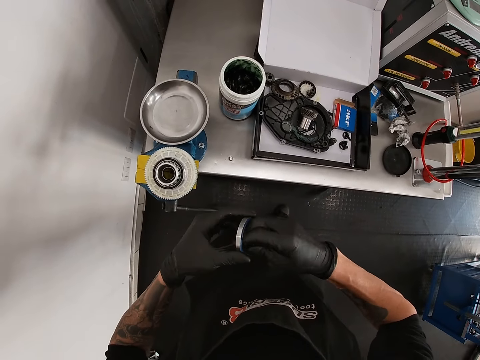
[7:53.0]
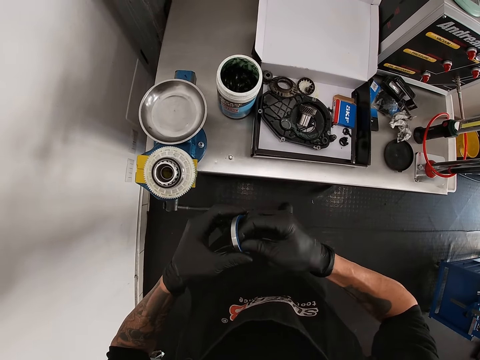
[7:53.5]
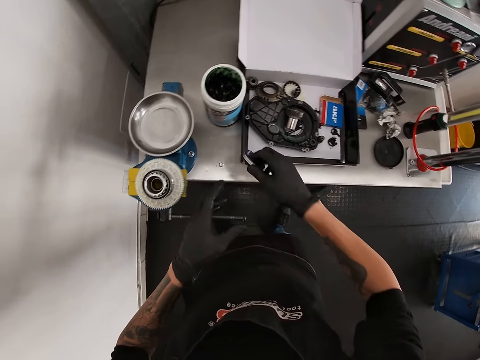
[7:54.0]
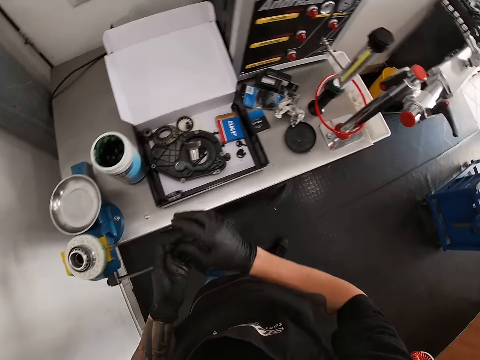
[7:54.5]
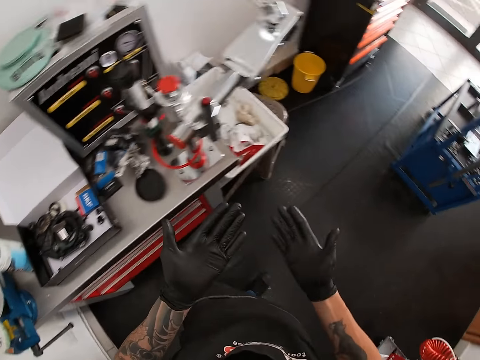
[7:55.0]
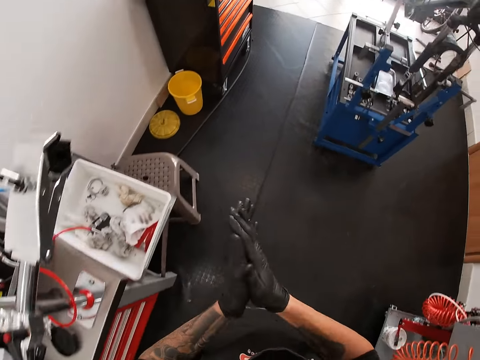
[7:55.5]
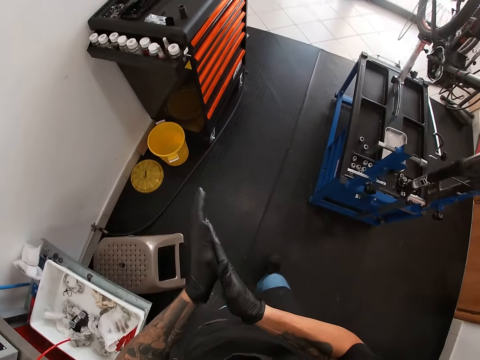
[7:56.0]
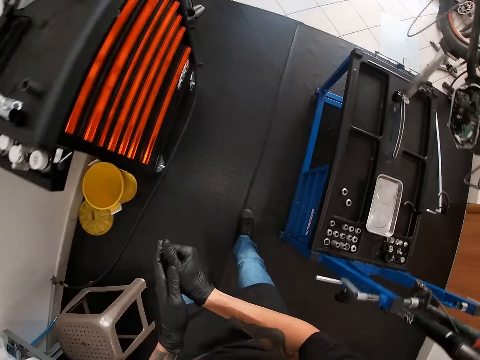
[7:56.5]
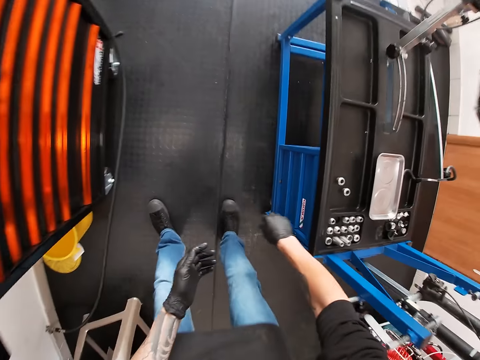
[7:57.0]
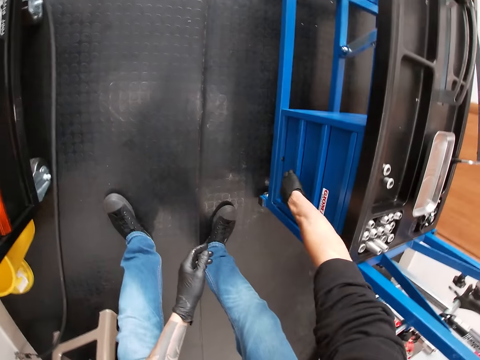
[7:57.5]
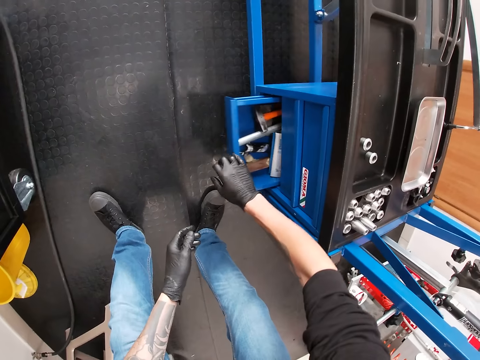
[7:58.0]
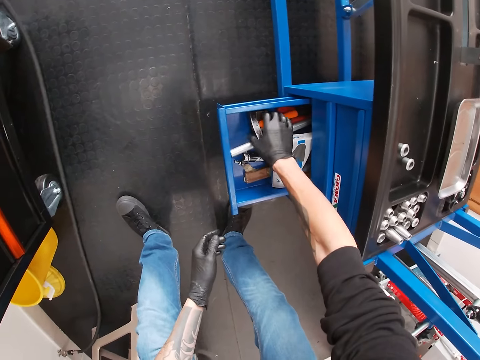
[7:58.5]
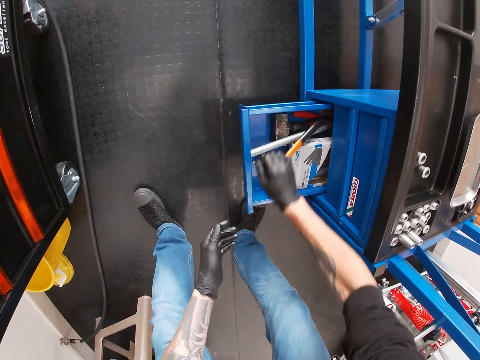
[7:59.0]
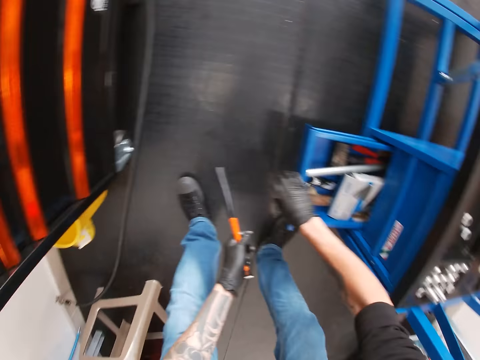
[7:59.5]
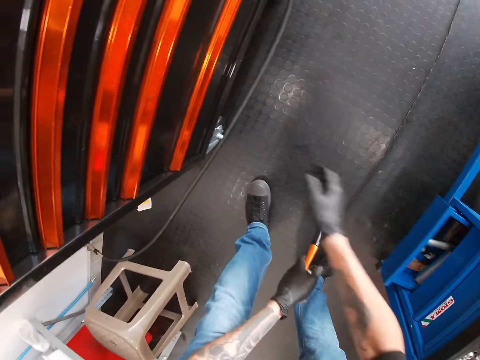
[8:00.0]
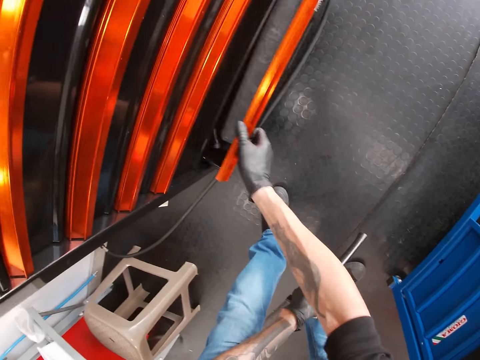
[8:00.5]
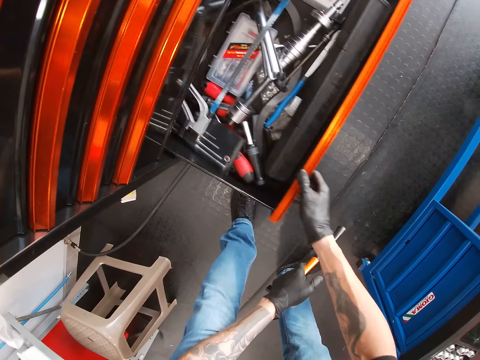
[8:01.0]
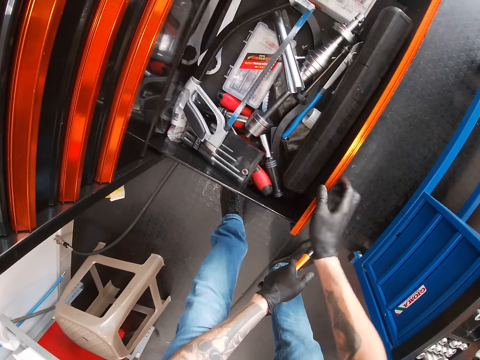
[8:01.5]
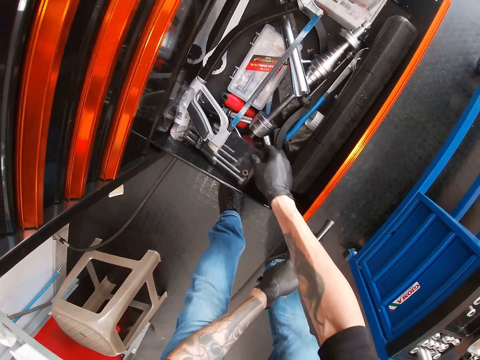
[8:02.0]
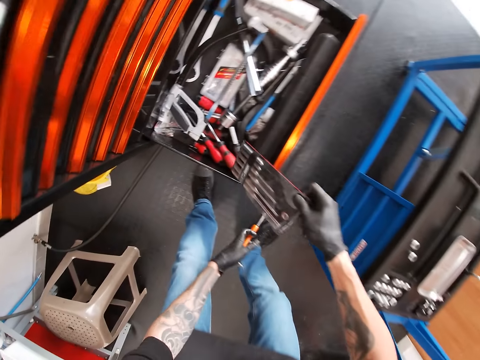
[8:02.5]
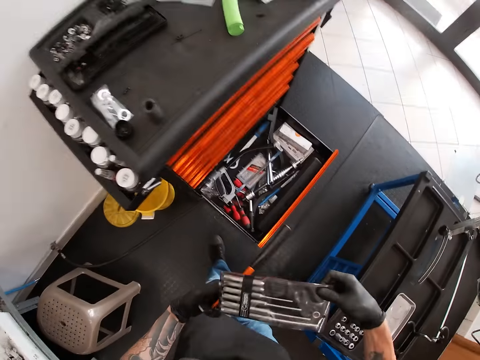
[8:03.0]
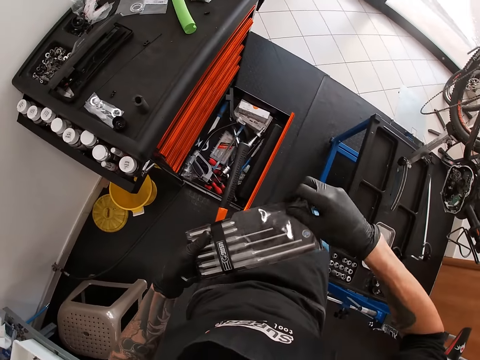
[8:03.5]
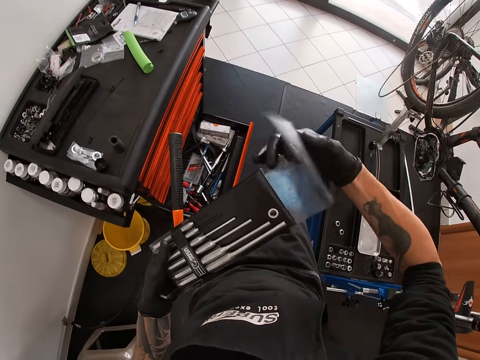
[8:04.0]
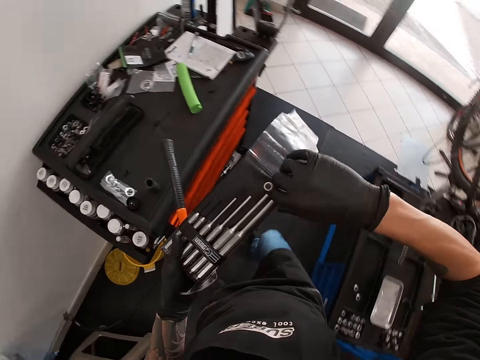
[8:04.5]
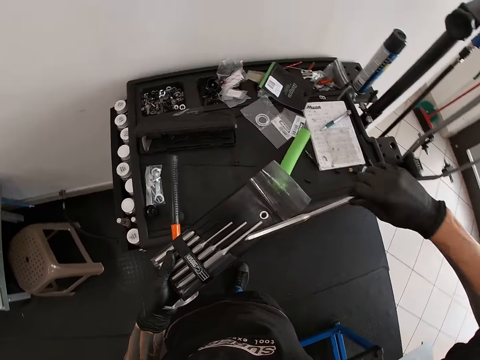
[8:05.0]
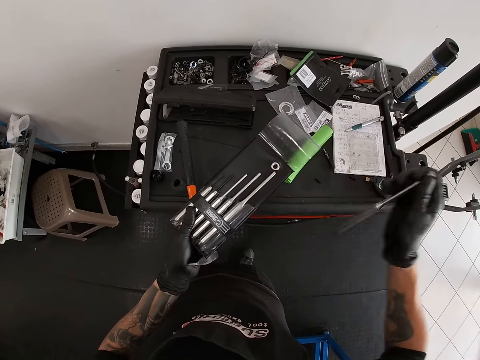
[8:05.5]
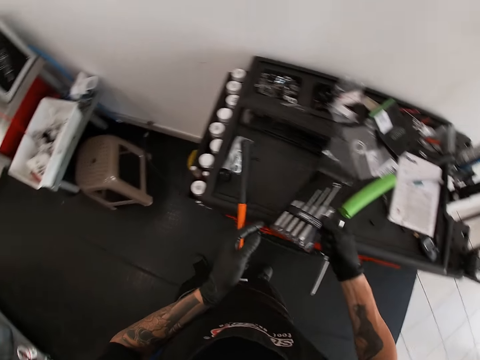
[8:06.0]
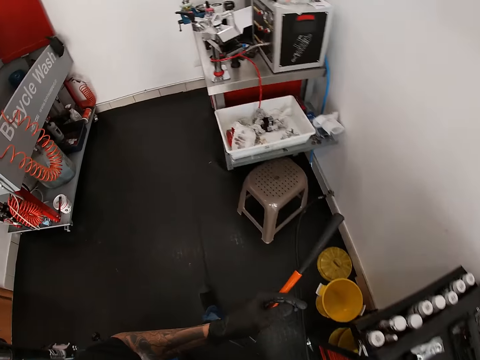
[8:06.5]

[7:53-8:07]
The camera wearer wipes the steel ring. He drops the metal ring in his right hand in the box. He rubs both hands together. He walks in the room. He opens a drawer with his right hand. He picks up a hammer from the drawer with his right hand. He passes the hammer to his left hand. He closes the drawer with his right hand. He opens the drawer with his right hand. He picks up a chisel set or tool pack from the drawer with his right hand. He opens the pack. He picks up a chisel from the chisel set with his right hand. He drops the chisel set on the table with his right hand.

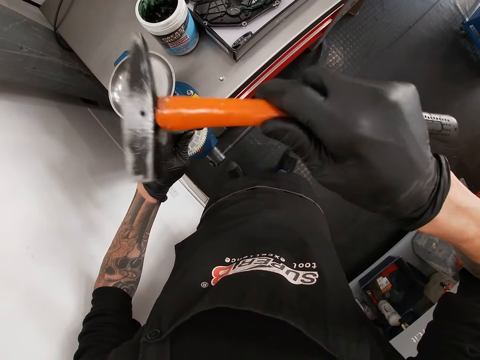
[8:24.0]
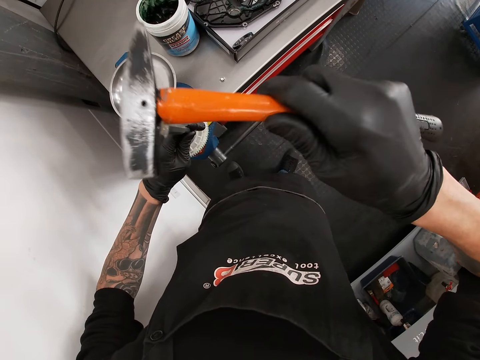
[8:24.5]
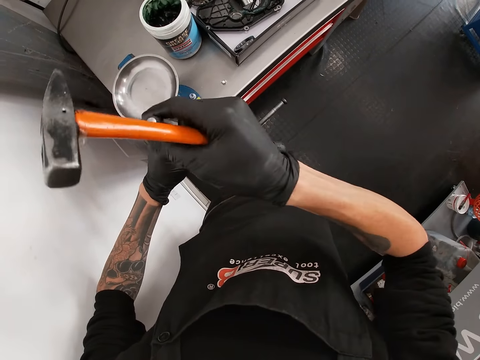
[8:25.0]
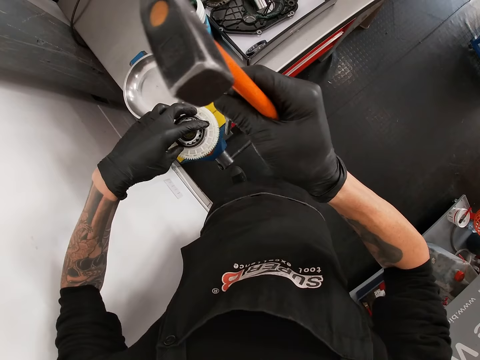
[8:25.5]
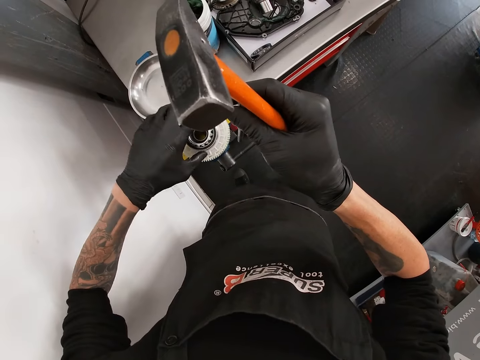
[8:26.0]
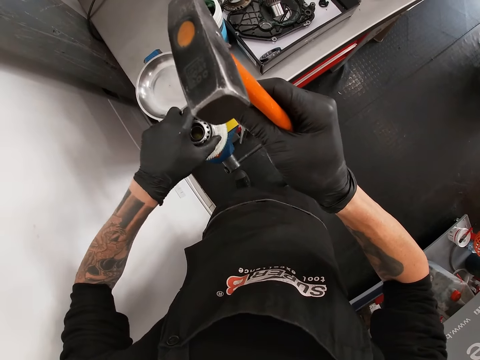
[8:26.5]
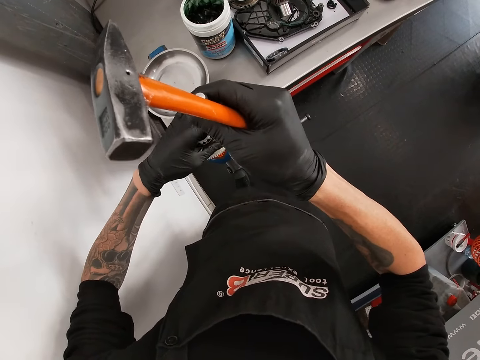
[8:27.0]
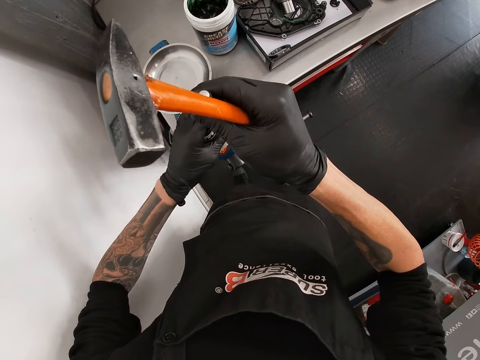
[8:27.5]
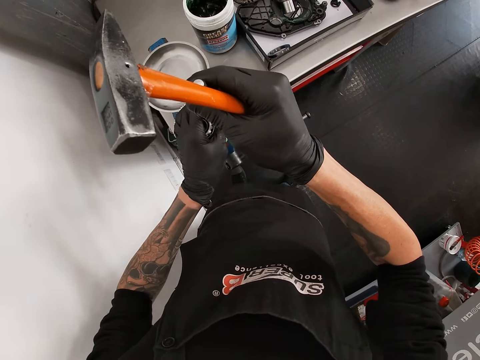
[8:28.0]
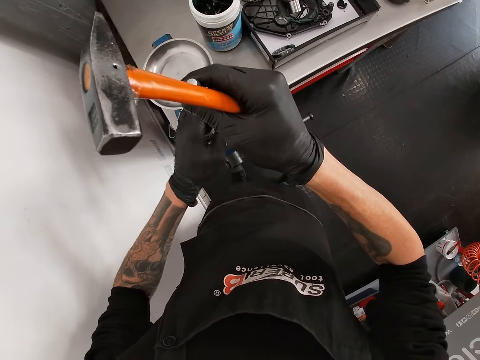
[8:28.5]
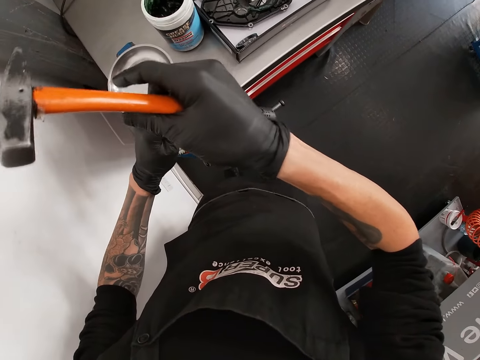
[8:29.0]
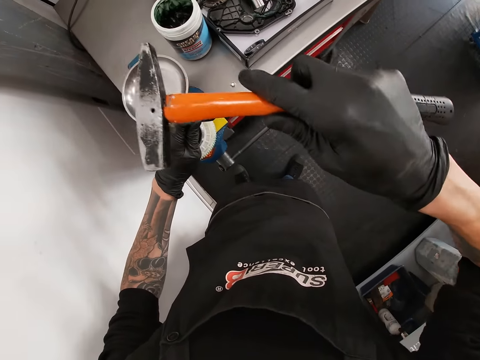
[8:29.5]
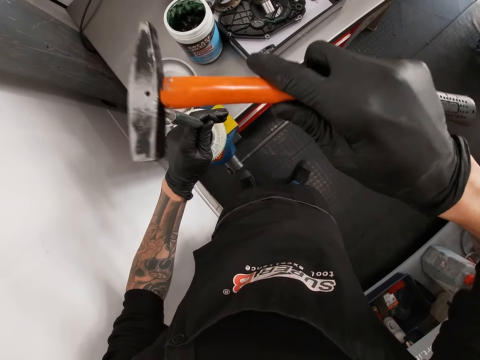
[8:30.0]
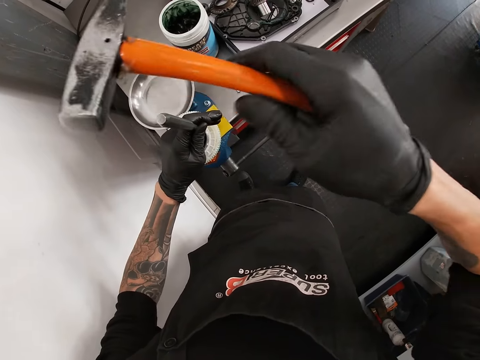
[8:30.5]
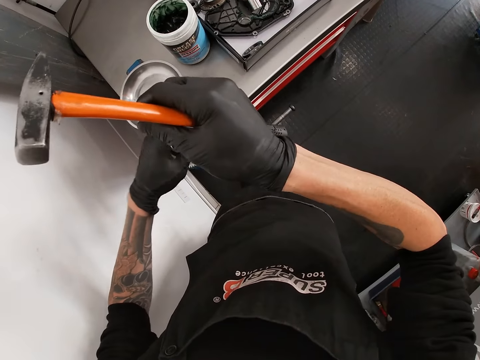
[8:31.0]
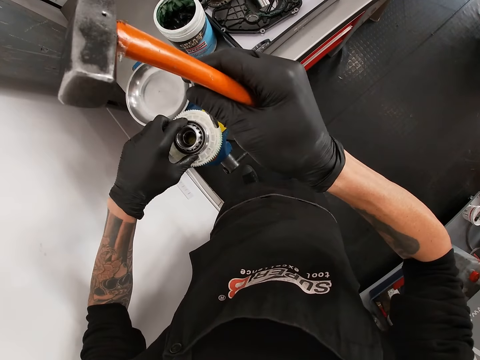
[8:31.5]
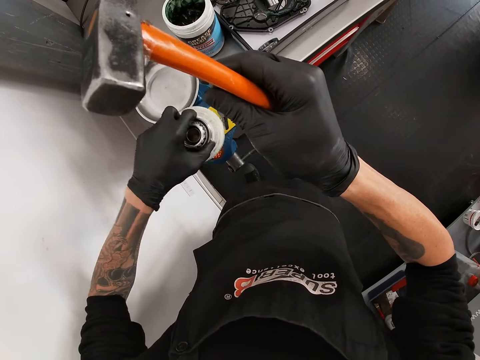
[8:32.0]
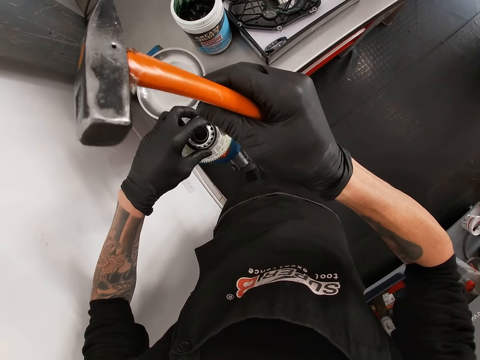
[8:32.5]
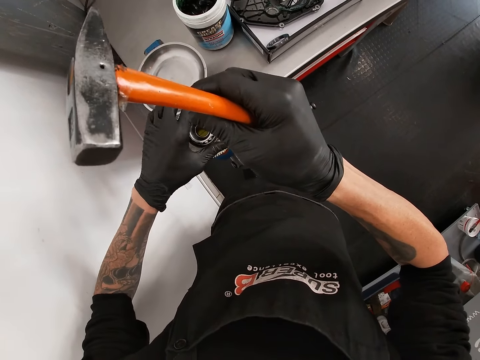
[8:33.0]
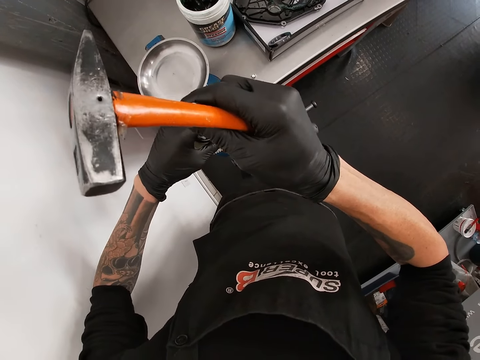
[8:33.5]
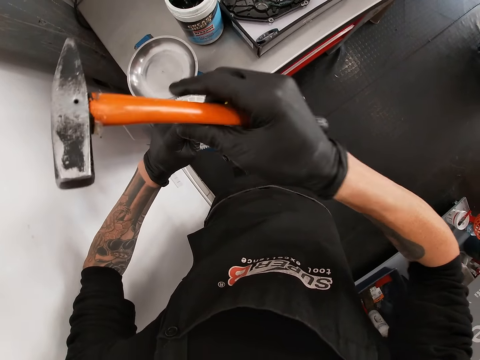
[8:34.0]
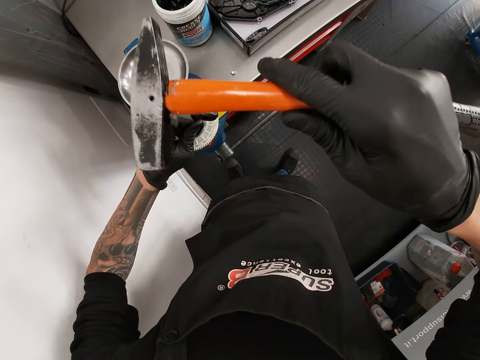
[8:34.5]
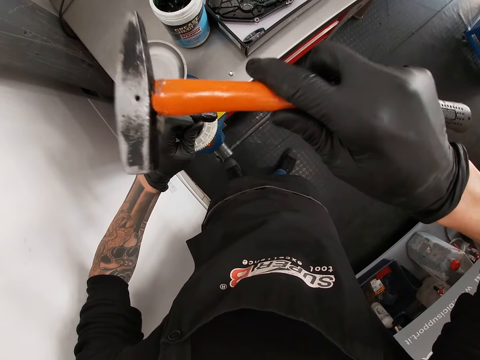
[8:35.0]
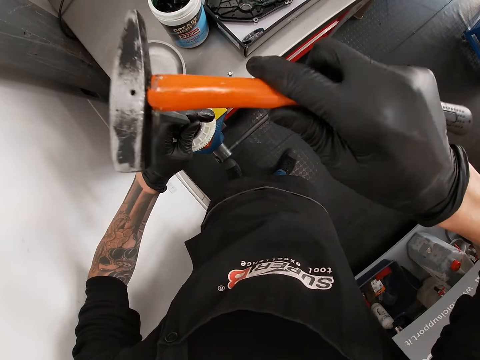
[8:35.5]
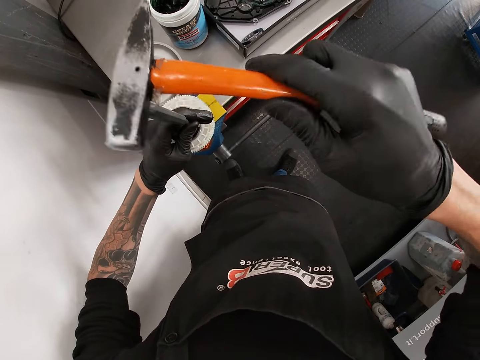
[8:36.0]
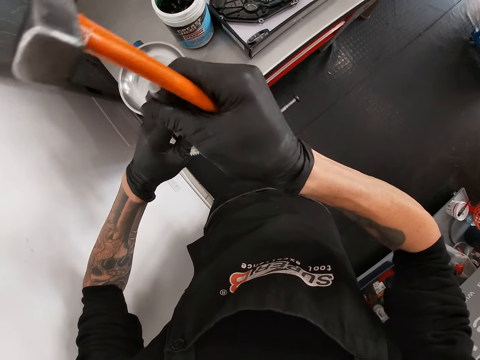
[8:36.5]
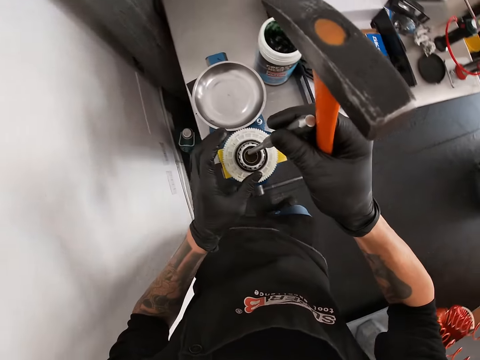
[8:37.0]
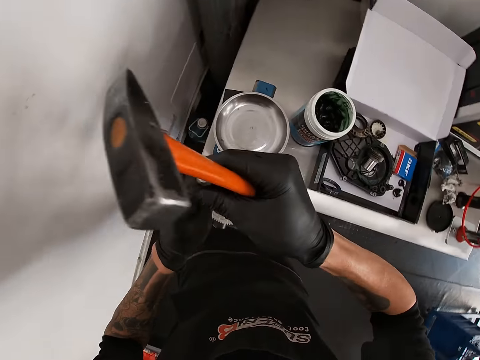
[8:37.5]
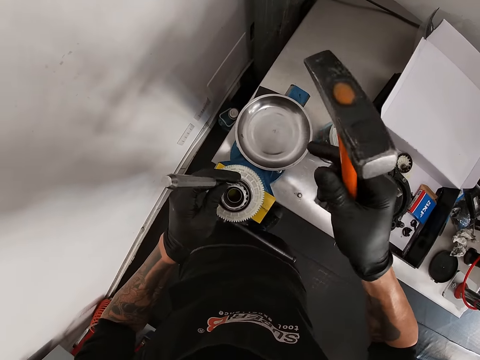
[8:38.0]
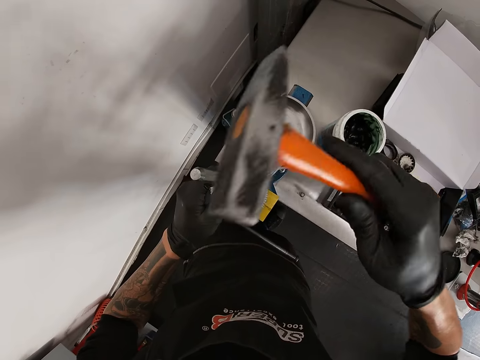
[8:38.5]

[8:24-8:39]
The camera wearer removes the chisel from the gear tooth with his right hand. He turns the gear tooth with his left hand. He places the chisel on the gear tooth with his right hand. He hits the chisel on the gear tooth with the hammer in his right hand. He removes the chisel from the gear tooth with his right hand. He turns the gear tooth with his left hand. He places the chisel on the gear tooth with his right hand. He hits the chisel on the gear tooth with the hammer in his right hand. He removes the chisel from the gear tooth with his right hand. He places the chisel on the gear tooth with his left hand.
